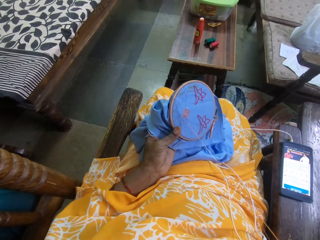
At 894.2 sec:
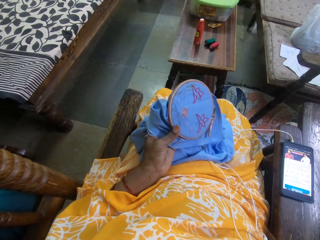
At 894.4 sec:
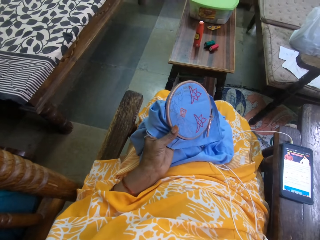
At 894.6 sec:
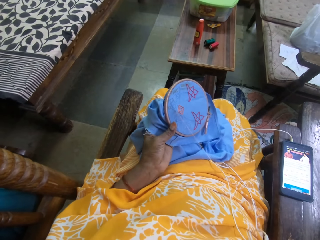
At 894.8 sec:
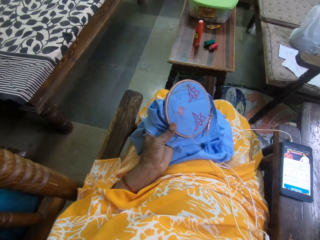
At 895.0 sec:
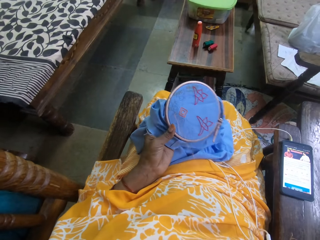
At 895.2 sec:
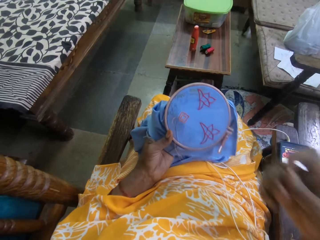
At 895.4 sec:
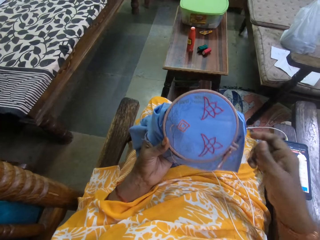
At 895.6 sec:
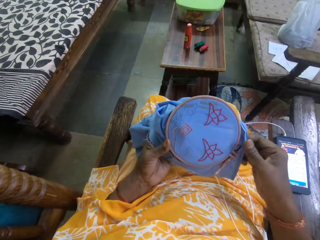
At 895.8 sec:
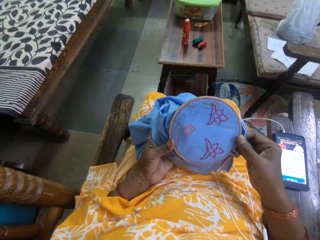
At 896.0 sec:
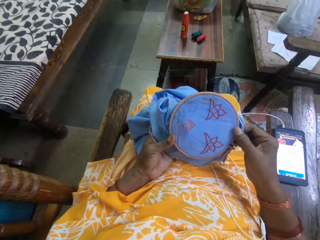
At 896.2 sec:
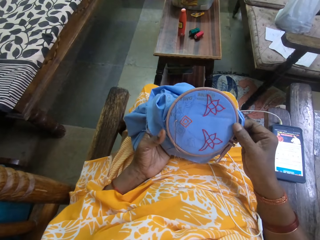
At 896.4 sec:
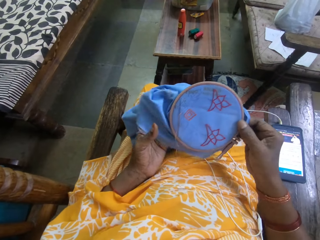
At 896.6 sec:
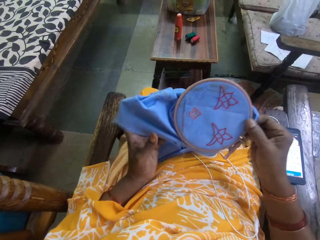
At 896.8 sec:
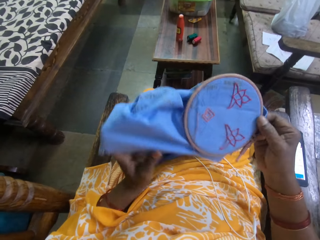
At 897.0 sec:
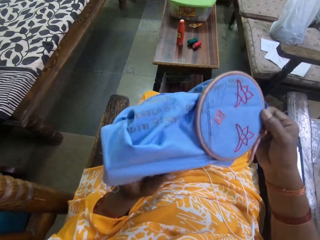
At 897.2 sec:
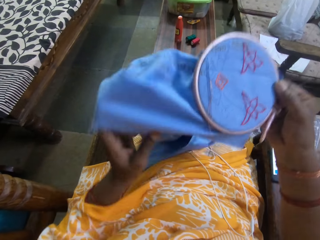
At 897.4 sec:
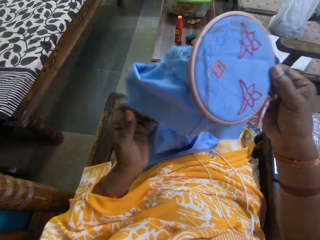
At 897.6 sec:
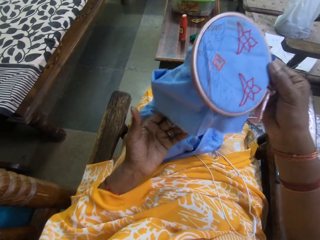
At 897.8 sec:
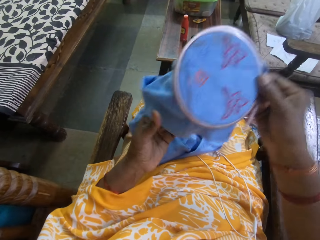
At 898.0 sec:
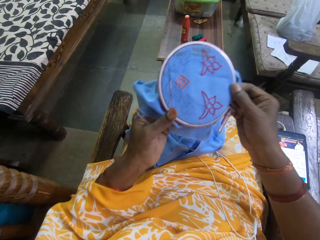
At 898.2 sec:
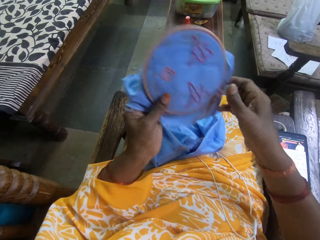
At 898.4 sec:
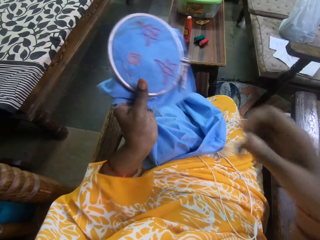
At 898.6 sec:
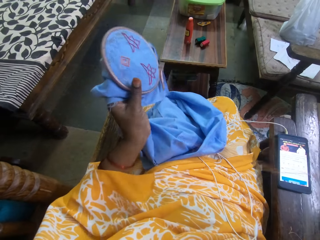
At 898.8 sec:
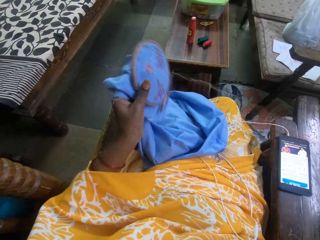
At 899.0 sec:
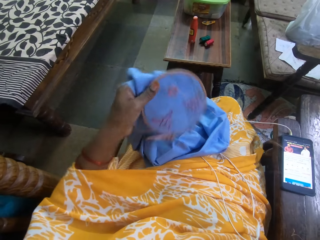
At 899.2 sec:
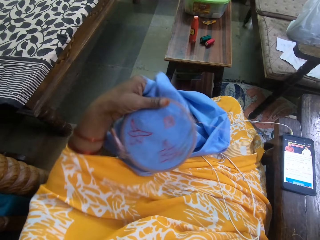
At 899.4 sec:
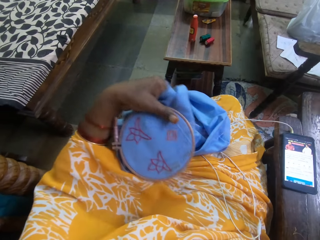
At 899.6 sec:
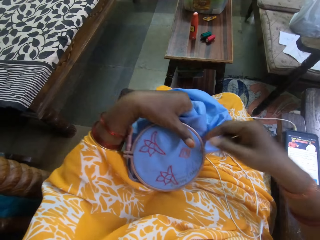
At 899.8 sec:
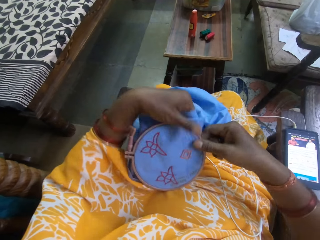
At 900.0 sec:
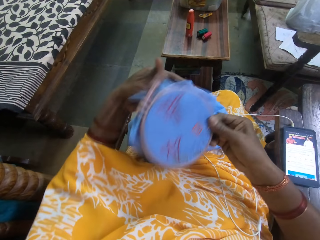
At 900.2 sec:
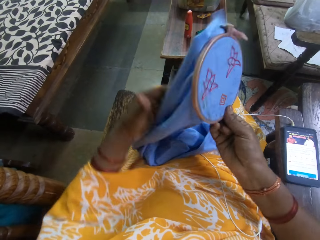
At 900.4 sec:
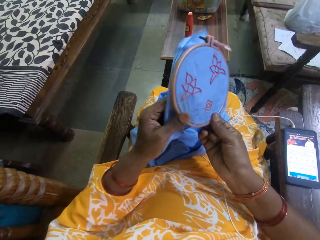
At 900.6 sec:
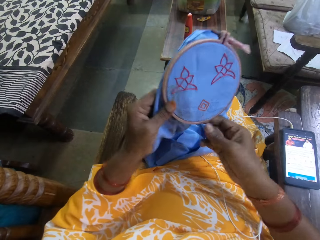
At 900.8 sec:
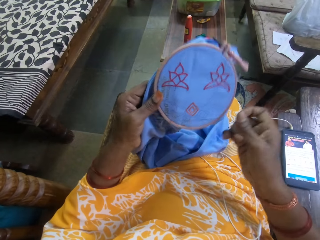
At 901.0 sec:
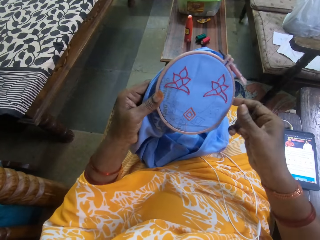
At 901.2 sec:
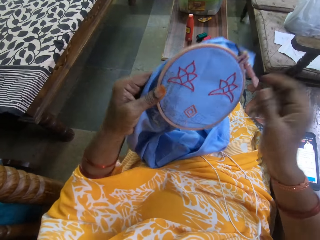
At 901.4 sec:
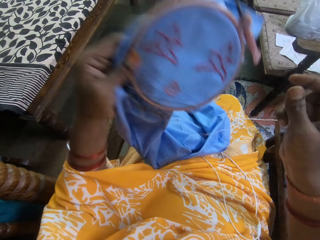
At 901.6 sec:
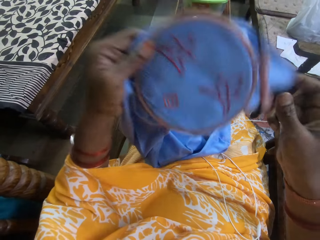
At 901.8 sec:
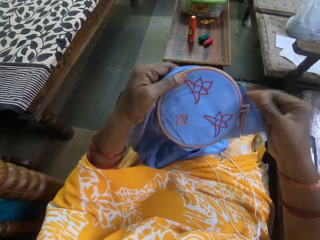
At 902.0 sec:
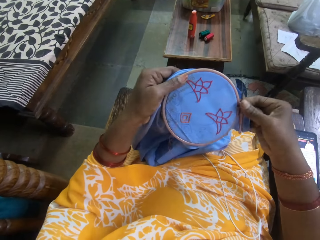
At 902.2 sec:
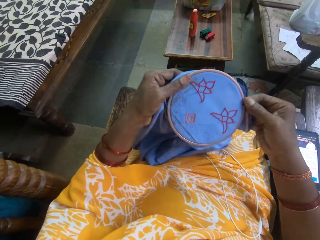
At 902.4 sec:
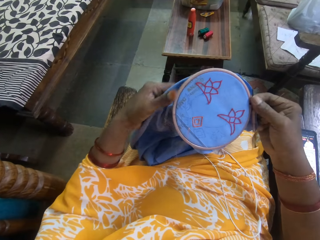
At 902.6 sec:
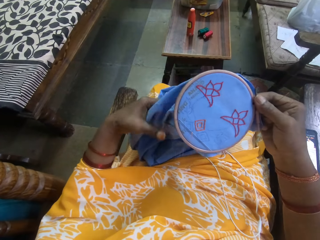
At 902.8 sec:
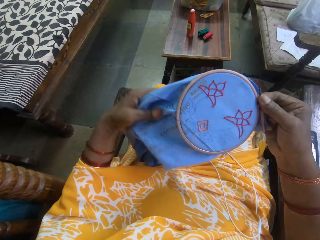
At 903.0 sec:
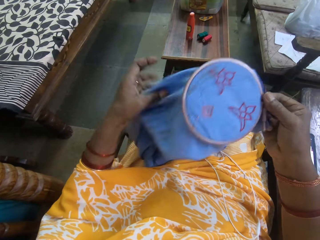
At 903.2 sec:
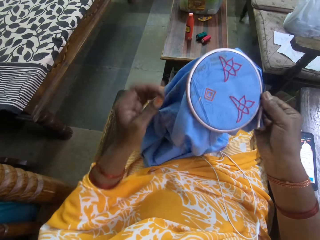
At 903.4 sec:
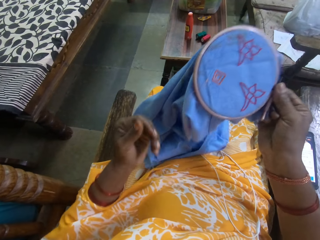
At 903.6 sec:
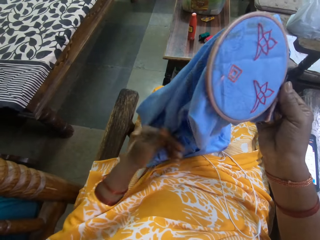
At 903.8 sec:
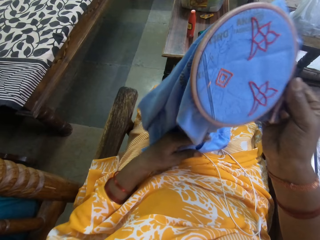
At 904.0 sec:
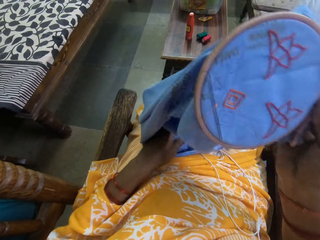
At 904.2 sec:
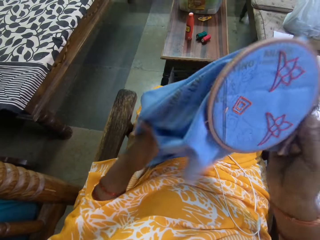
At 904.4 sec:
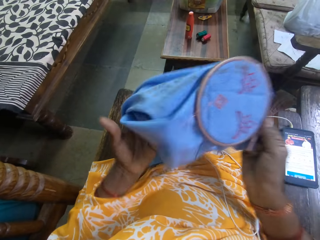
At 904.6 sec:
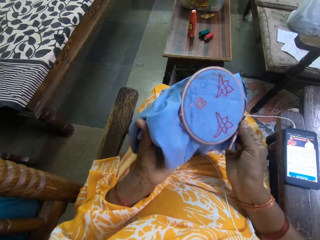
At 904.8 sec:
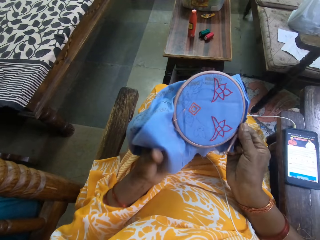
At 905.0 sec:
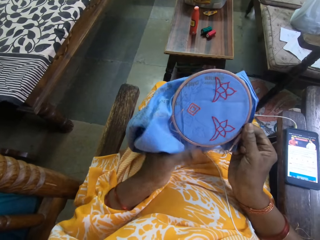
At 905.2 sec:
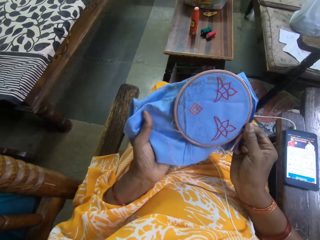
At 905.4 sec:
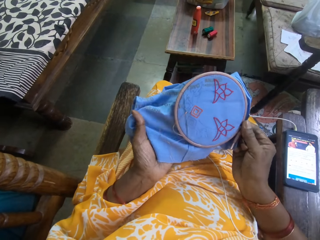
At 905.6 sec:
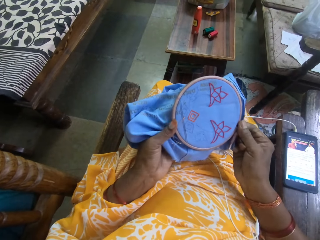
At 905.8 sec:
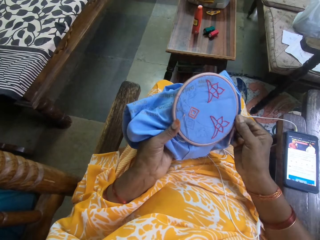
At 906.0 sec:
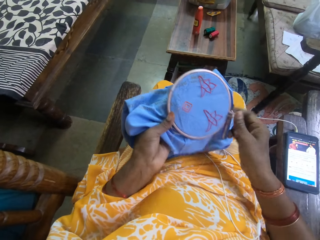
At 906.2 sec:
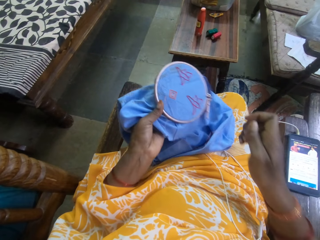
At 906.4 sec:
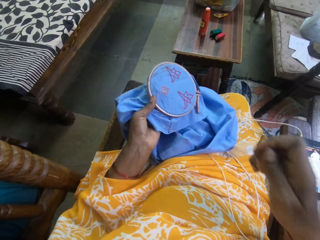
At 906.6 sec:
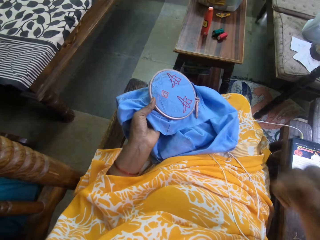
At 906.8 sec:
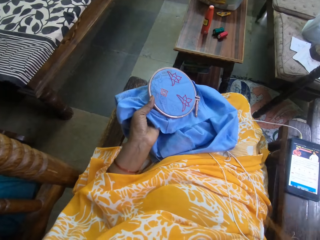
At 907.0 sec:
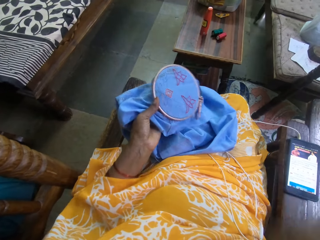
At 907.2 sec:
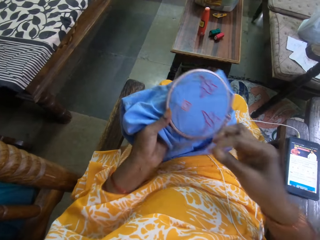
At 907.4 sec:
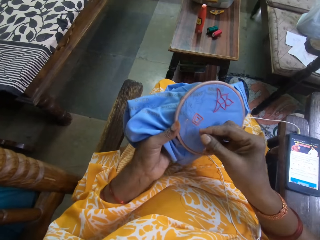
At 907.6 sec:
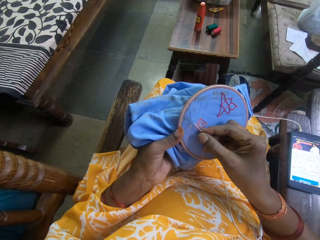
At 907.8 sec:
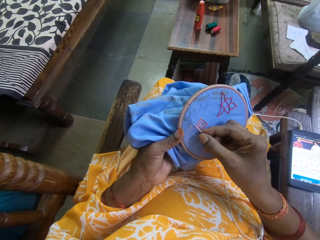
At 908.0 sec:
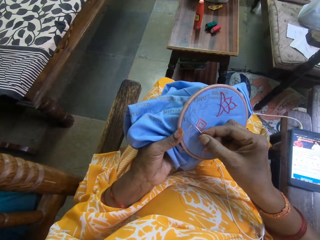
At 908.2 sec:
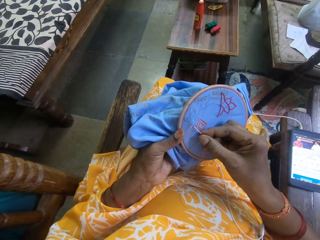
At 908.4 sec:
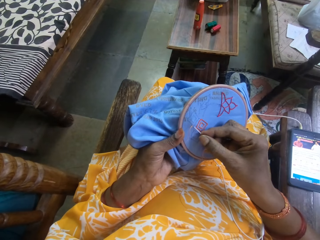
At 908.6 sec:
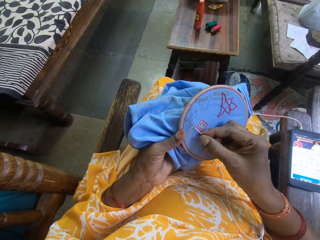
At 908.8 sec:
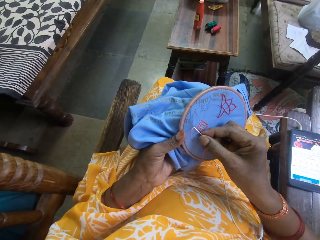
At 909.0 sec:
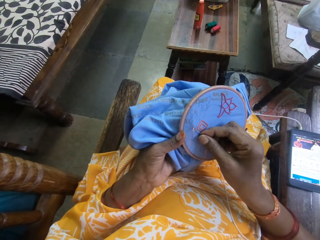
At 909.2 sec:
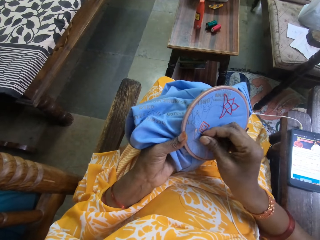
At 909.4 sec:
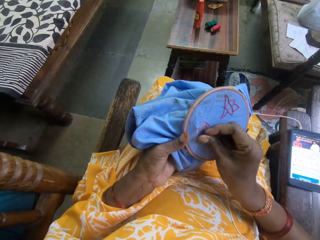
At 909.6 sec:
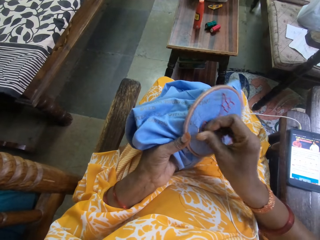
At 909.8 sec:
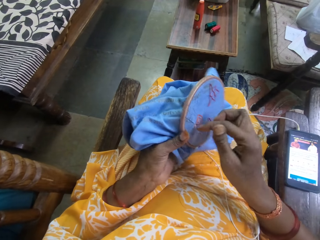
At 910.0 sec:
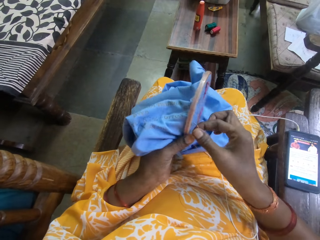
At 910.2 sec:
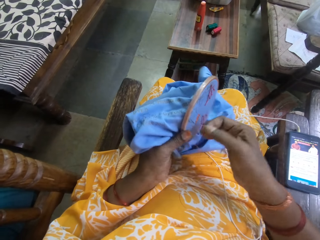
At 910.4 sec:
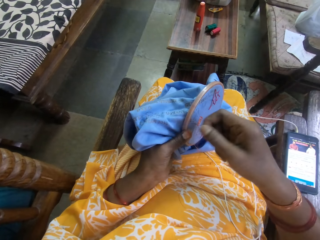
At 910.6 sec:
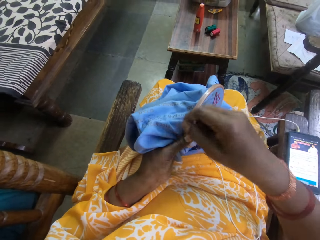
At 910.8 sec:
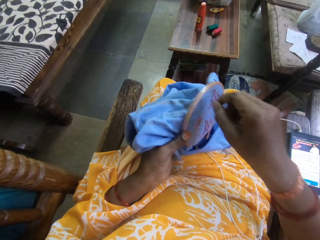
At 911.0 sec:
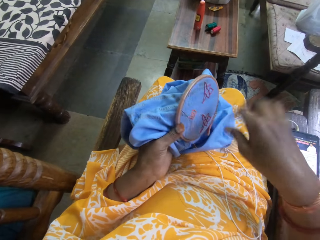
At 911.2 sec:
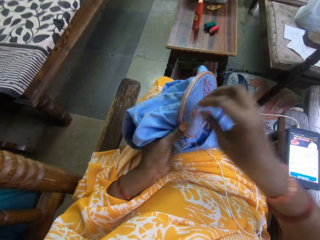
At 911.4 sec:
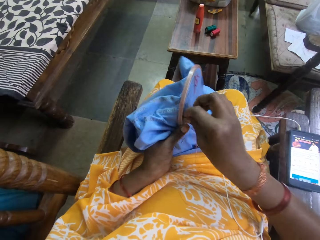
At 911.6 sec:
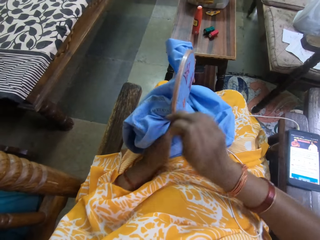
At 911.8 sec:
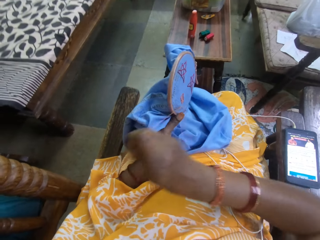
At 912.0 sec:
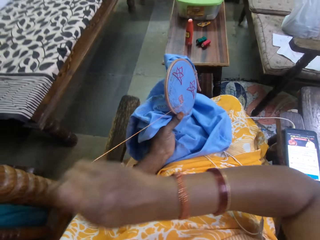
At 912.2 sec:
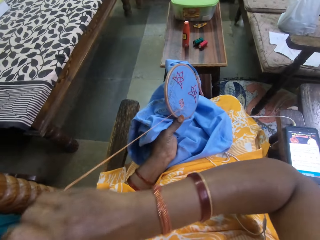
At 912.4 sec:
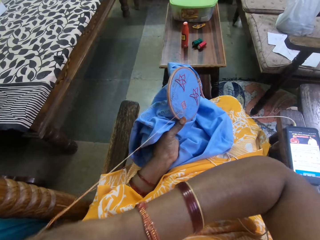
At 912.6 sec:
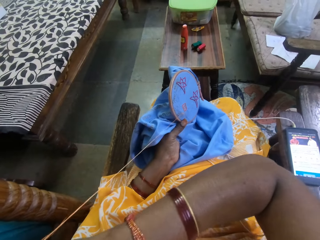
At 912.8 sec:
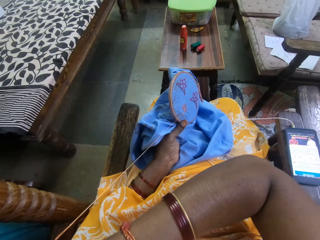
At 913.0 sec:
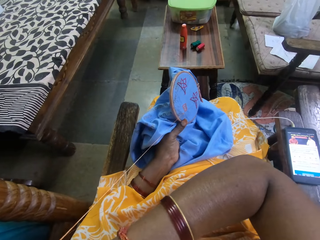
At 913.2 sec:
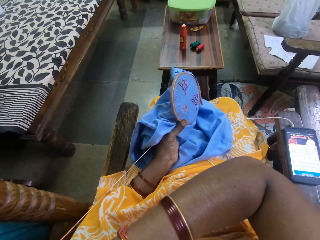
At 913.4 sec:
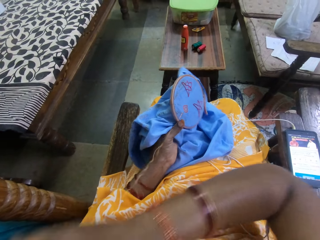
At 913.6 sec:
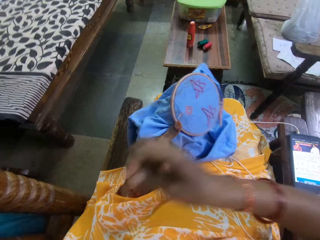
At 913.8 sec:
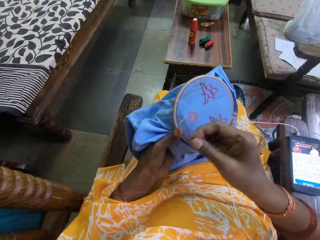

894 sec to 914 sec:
The camera wearer passes the embroidery hoop in her left hand to her right hand. She adjusts the decoration. She passes the embroidery hoop in her right hand to her left hand. She passes the embroidery hoop in her left hand to her right hand. She passes the embroidery hoop in her right hand to her left hand. She embroiders the fabric with the needle and the thread in her right hand.

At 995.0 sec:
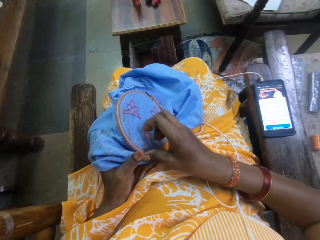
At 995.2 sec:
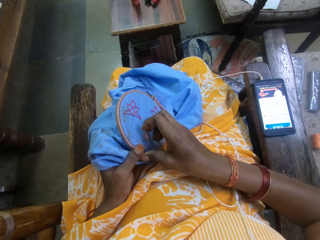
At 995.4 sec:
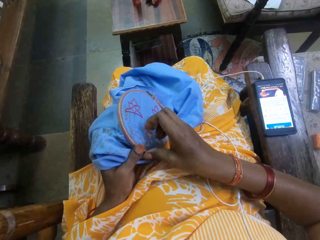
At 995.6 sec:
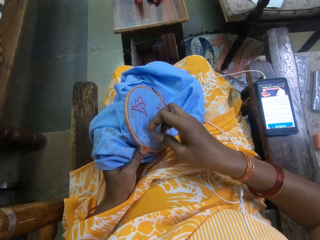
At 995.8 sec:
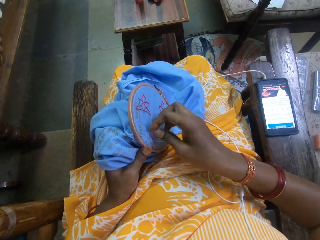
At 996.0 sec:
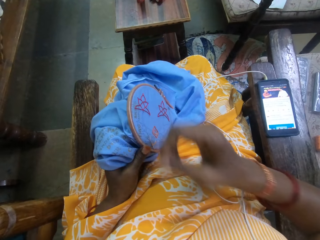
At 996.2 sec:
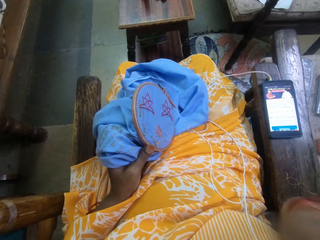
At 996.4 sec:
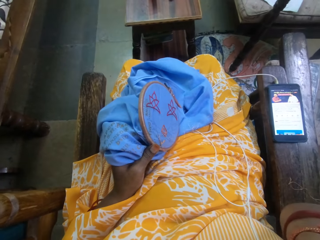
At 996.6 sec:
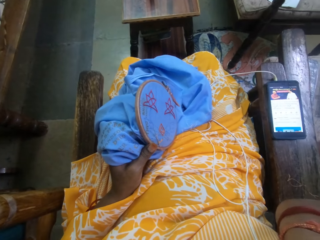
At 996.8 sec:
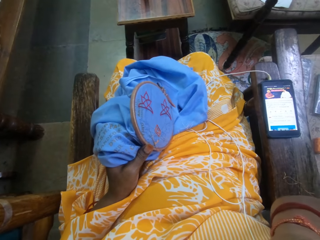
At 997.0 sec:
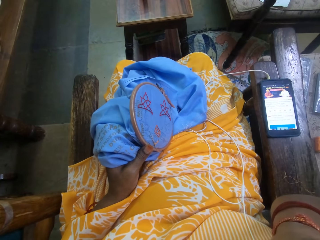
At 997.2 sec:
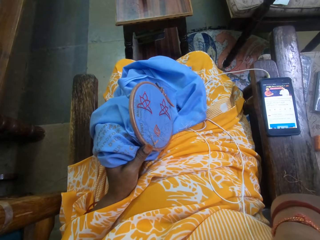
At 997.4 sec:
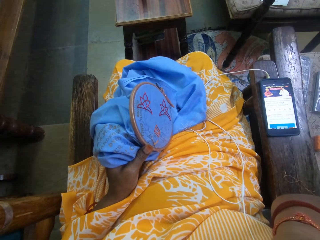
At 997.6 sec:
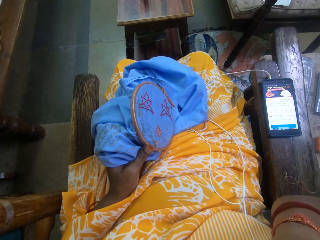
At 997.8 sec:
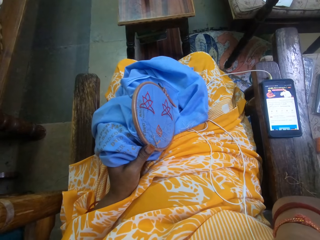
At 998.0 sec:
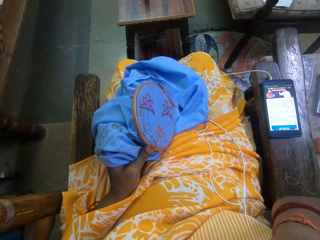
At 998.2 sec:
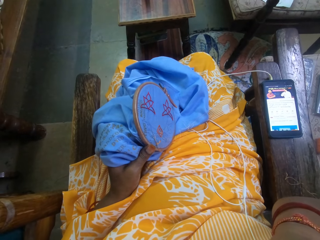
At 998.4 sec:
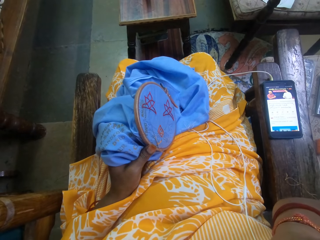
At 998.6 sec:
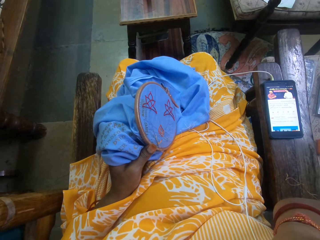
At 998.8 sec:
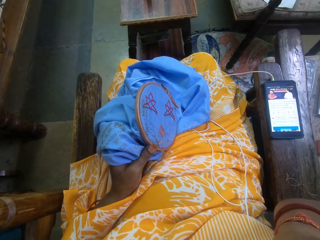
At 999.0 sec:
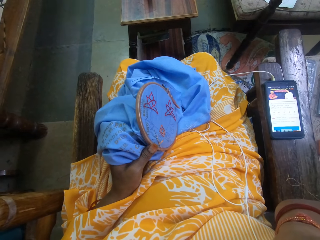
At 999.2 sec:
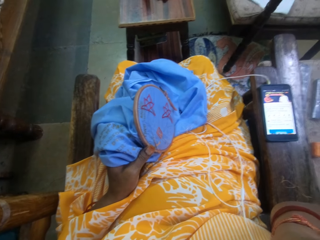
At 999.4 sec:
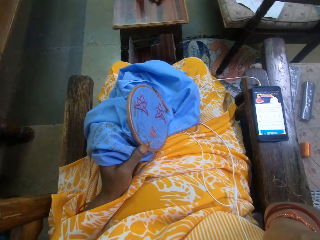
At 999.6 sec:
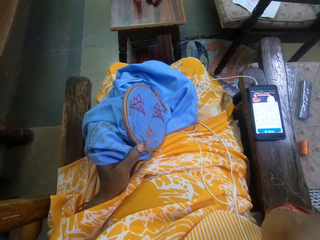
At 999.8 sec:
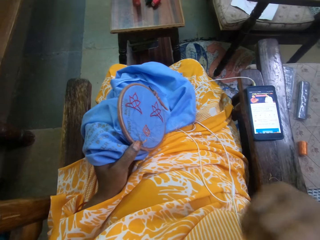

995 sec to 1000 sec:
The camera wearer fixes the camera.
